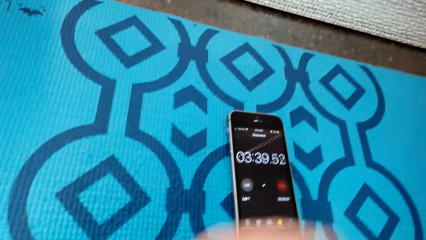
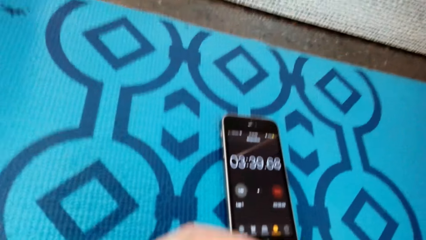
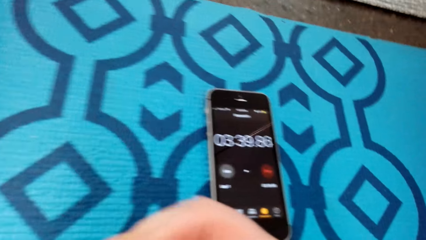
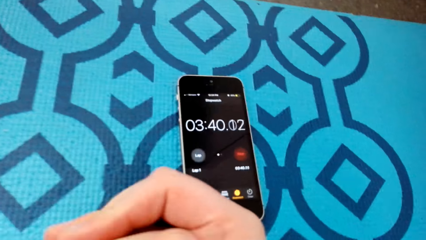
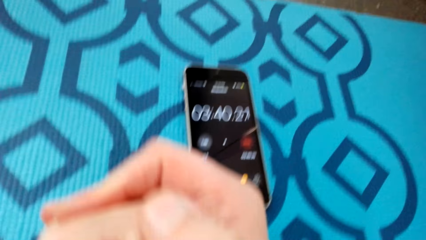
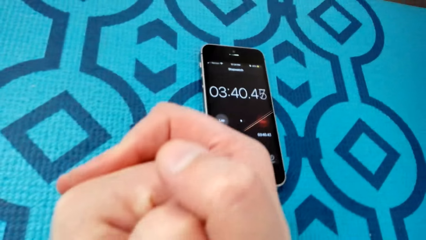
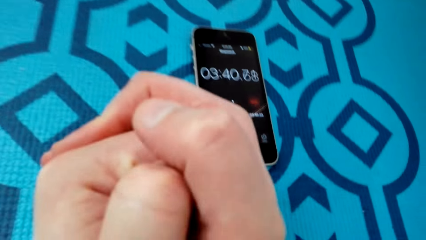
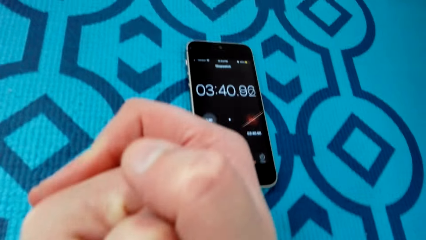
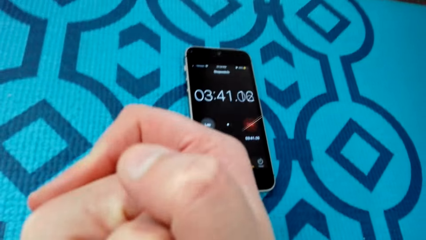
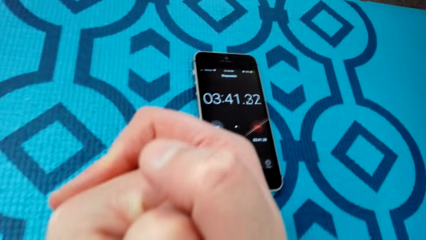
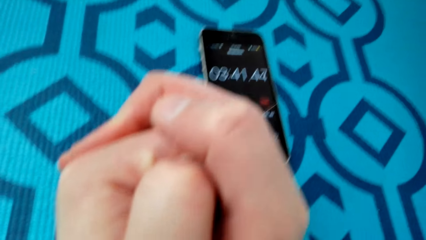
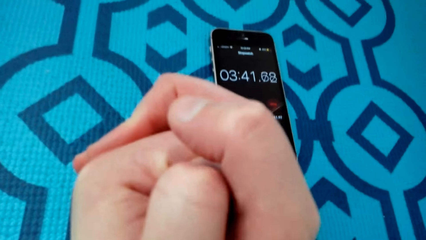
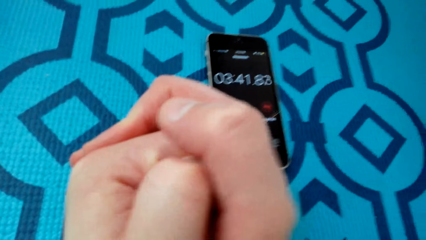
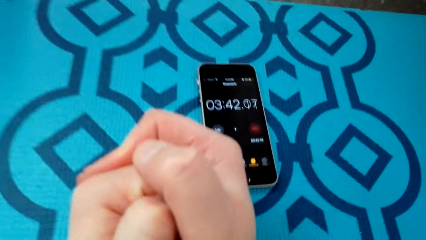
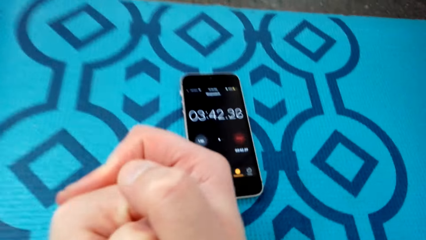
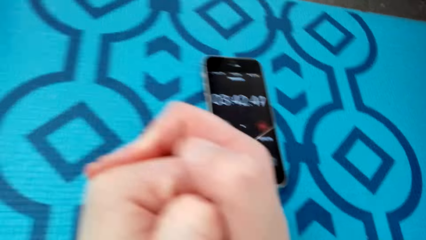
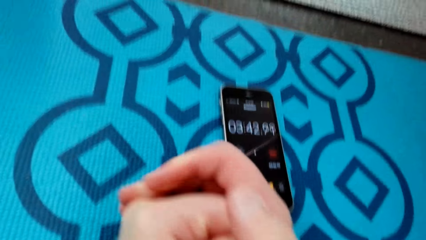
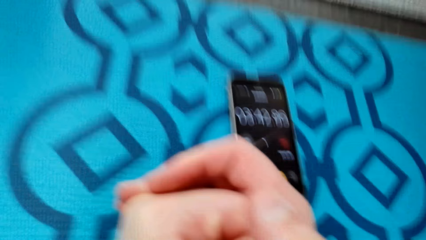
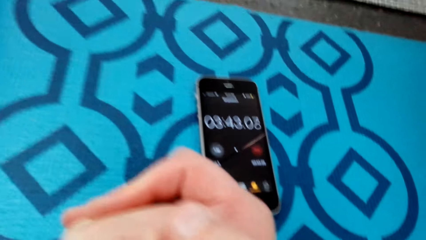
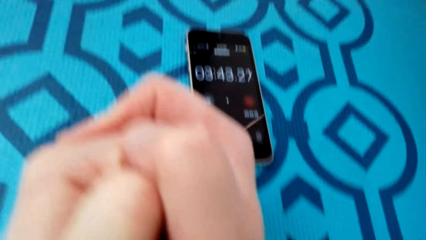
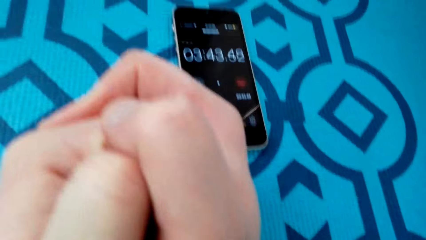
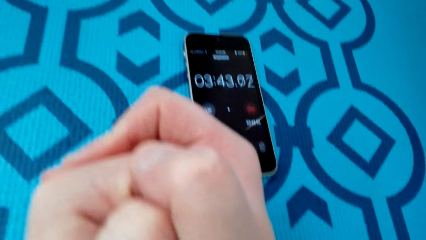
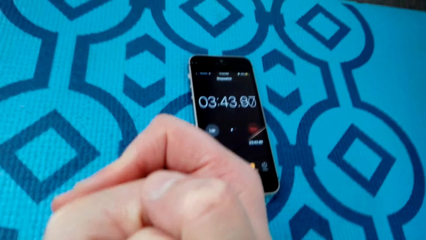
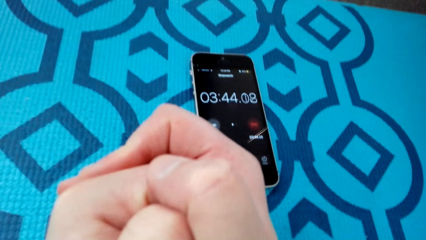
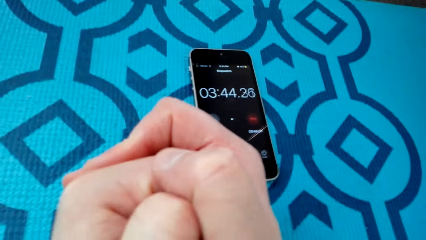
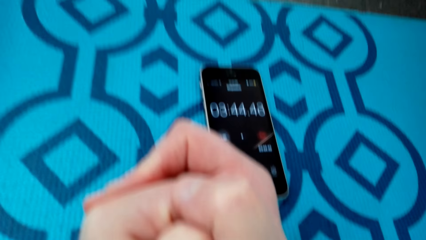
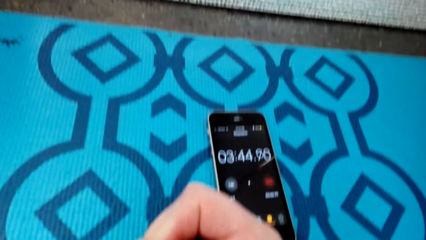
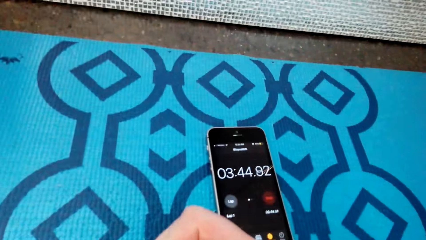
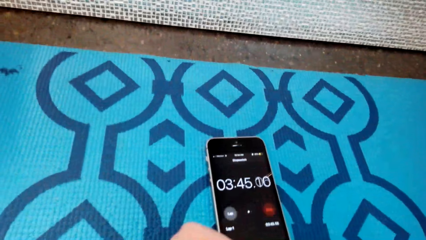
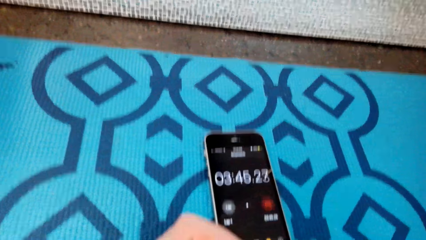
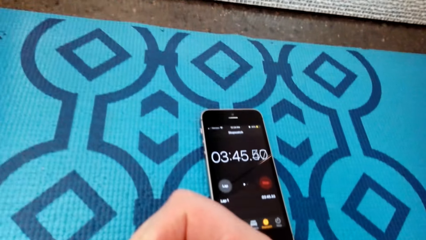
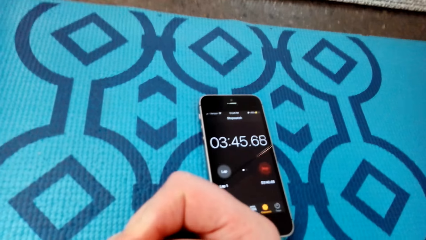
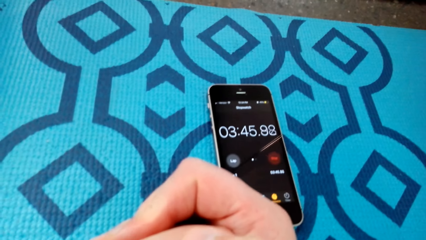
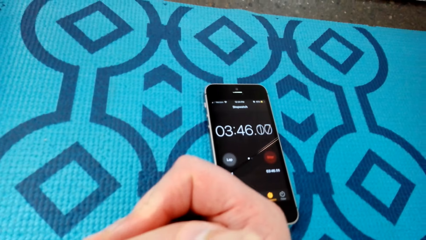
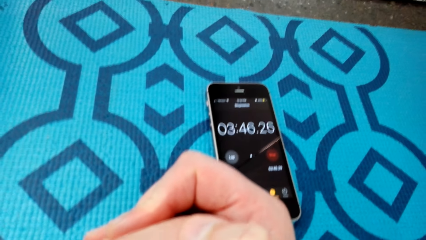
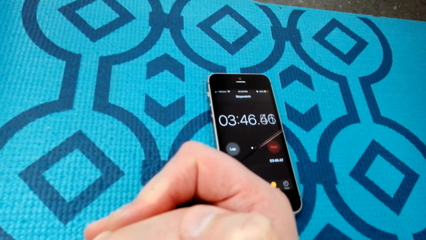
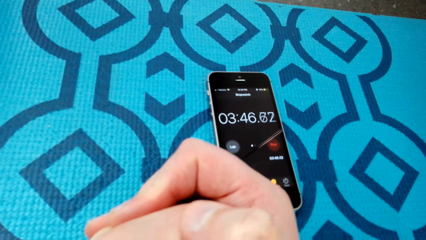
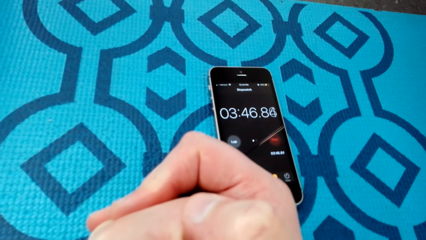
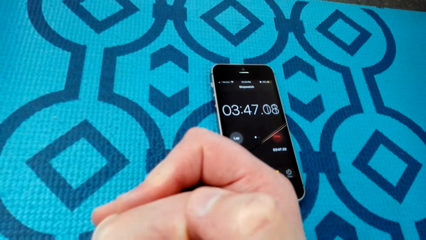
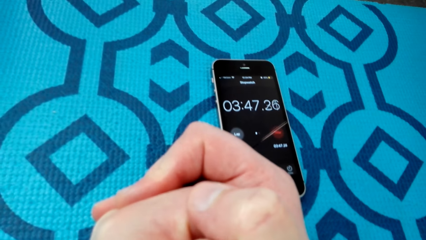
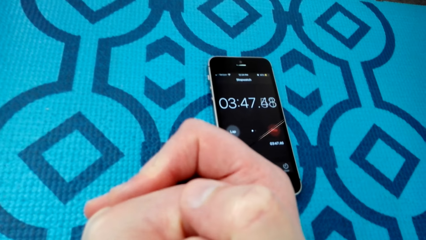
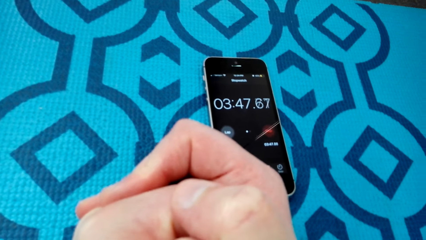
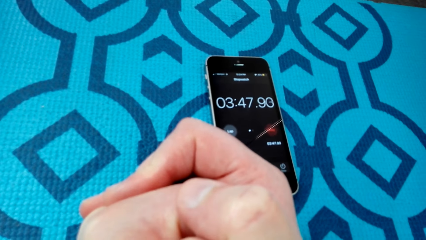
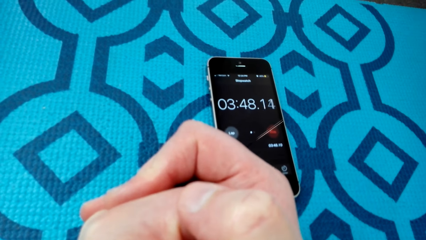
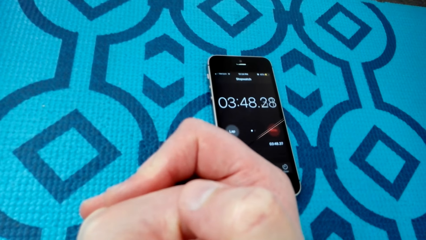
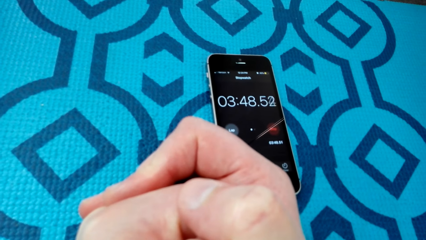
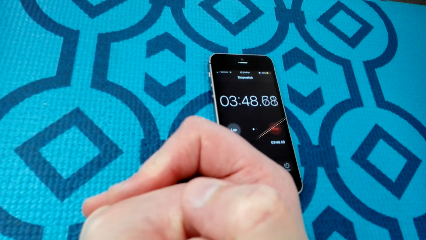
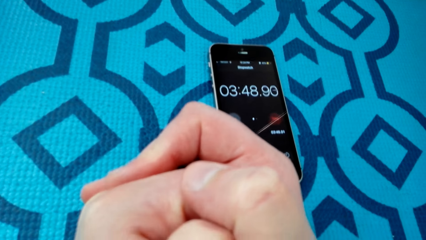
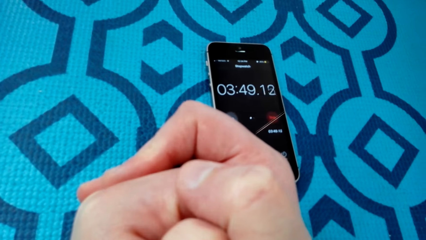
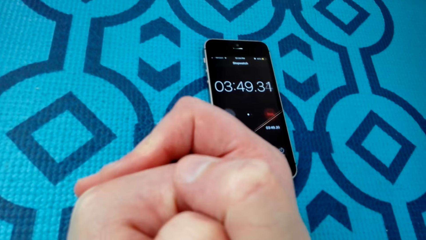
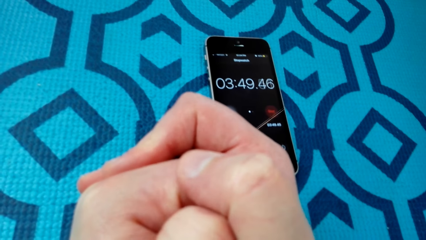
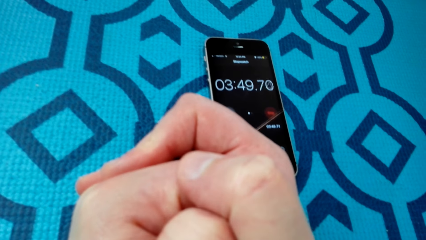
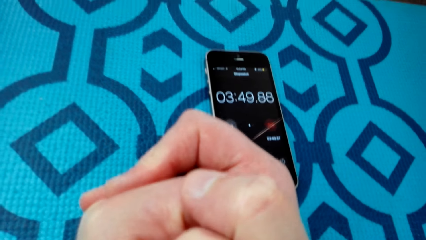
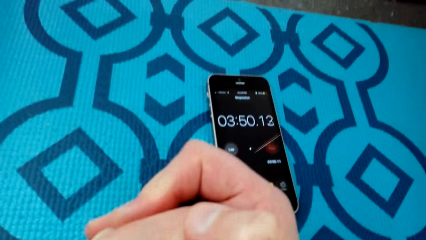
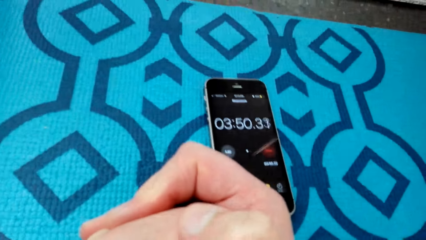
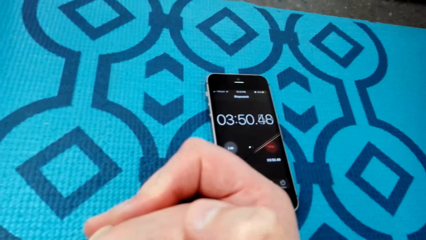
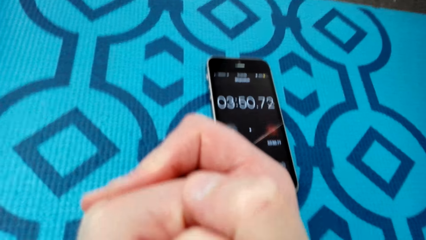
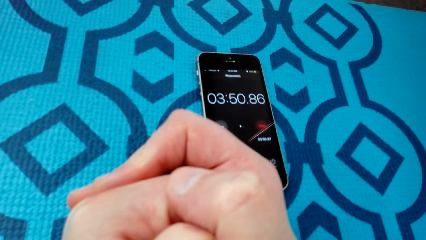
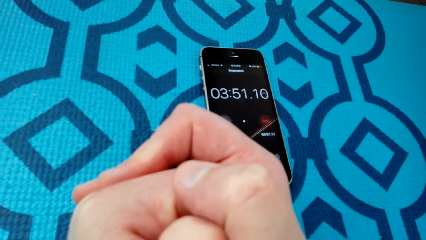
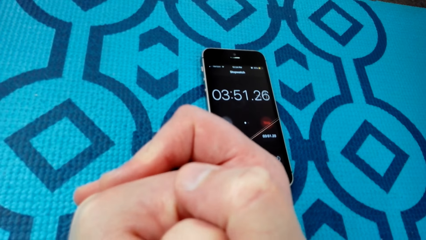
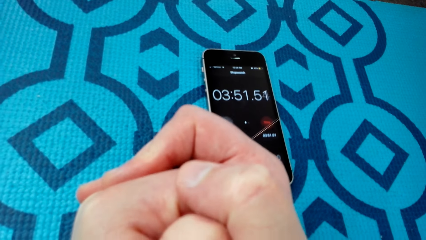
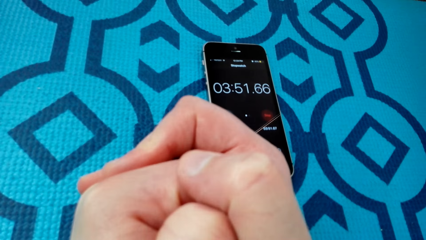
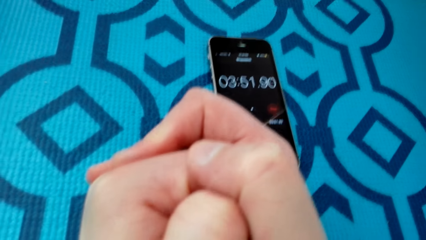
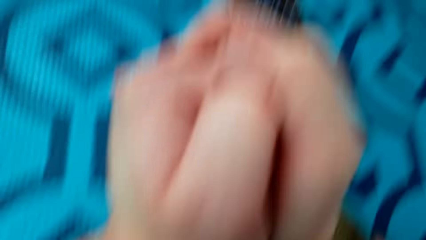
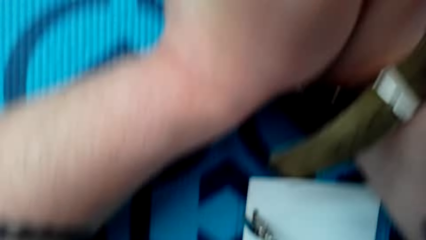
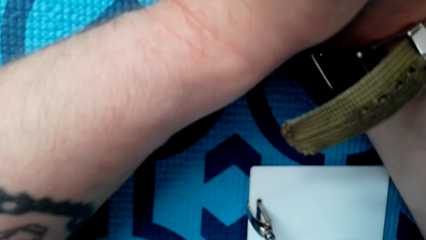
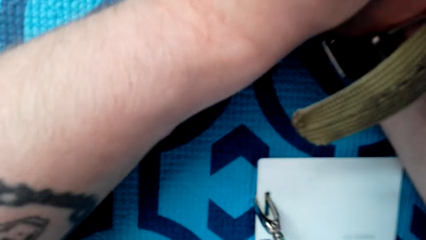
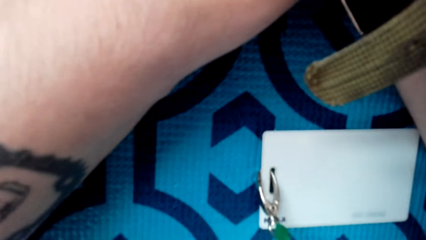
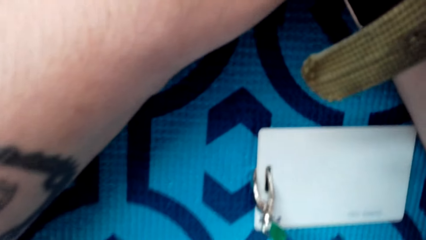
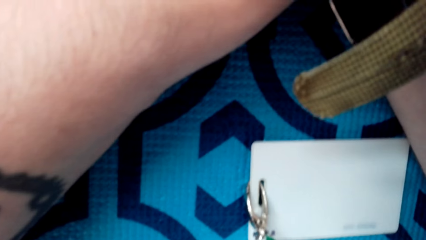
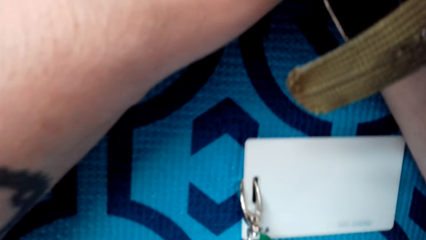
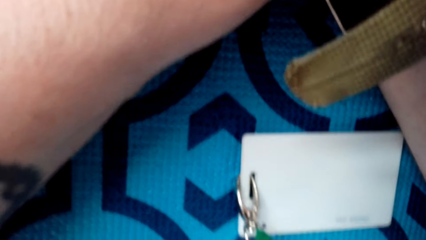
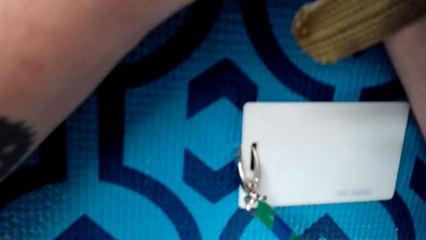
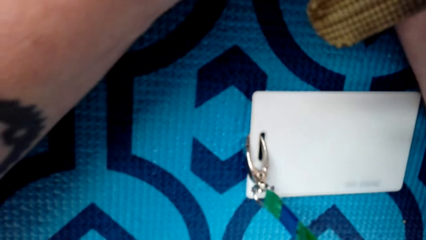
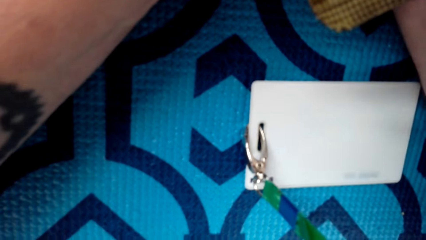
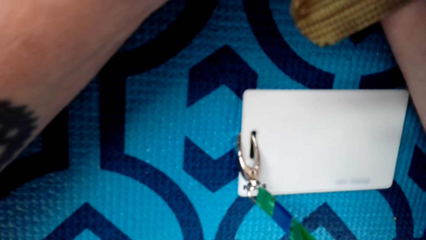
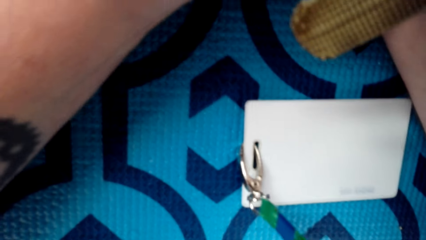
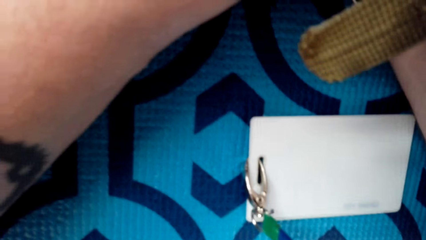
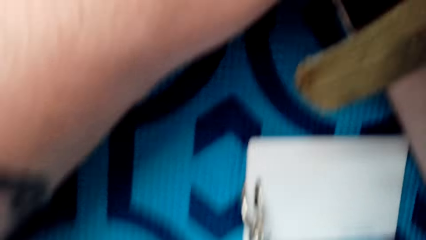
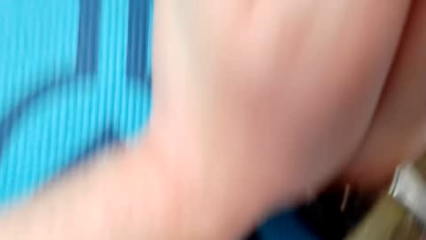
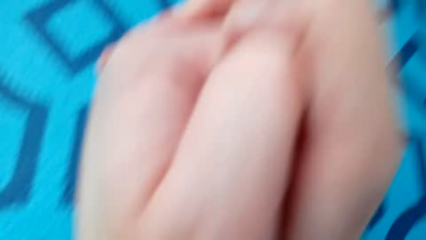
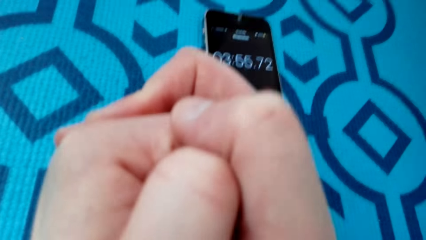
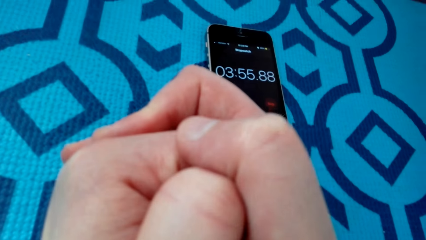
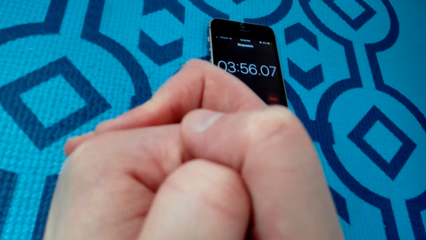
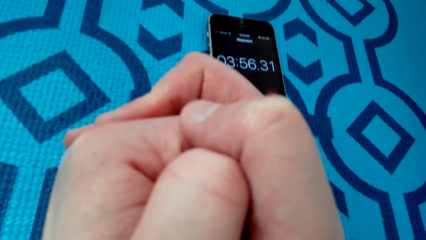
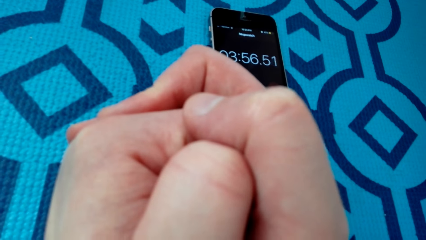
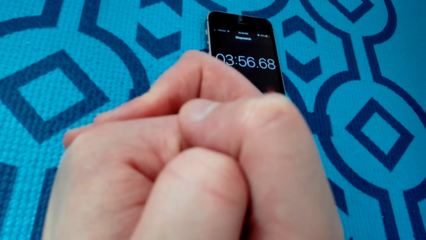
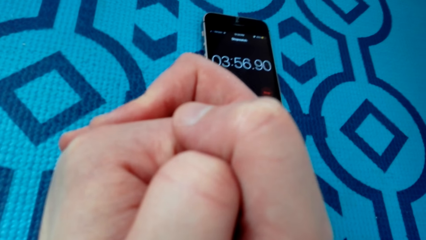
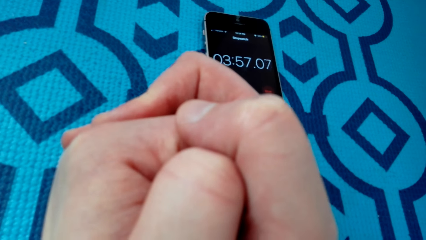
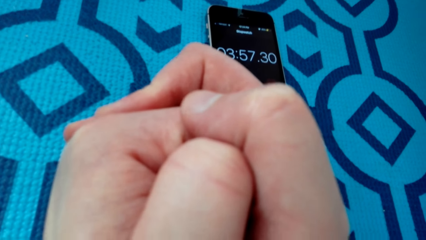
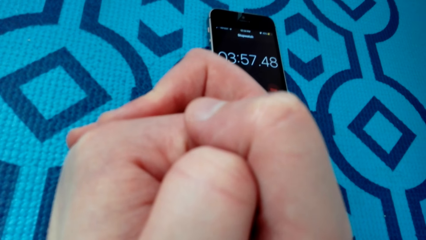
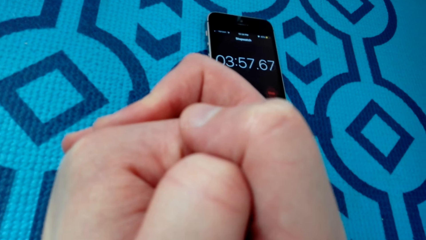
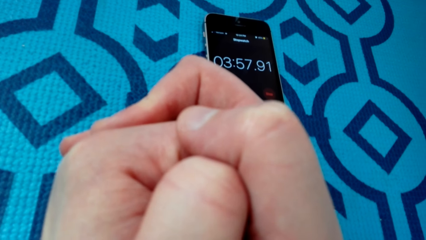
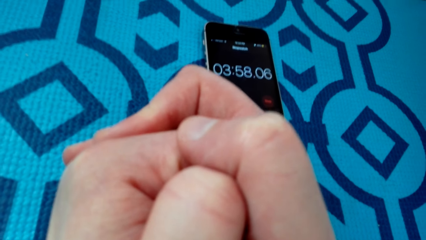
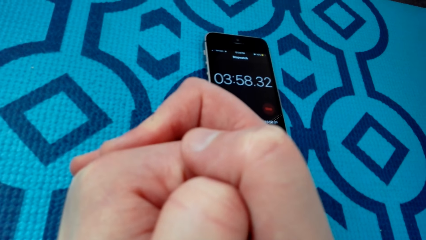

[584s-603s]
The camera wearer adjusts themselves on the floor. They look at the phone. They look at the tag. They look at the phone.
